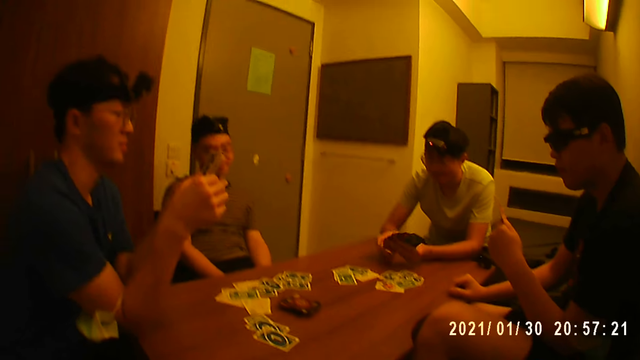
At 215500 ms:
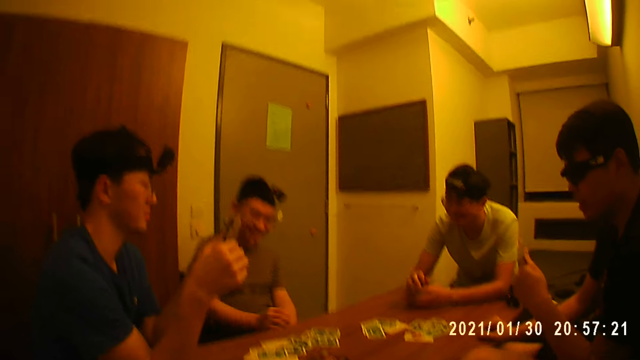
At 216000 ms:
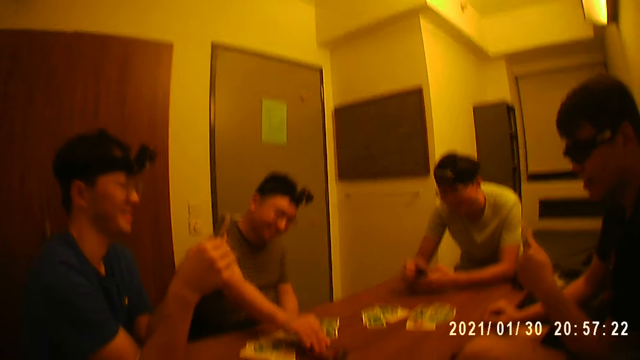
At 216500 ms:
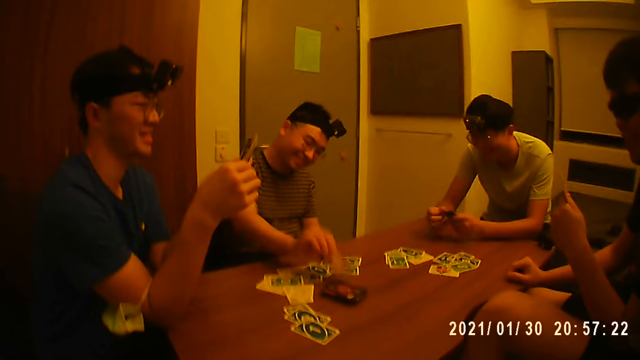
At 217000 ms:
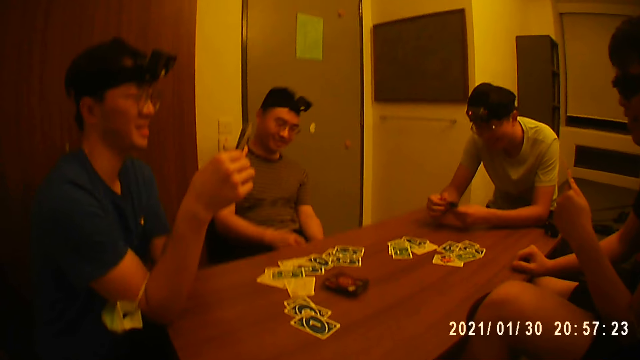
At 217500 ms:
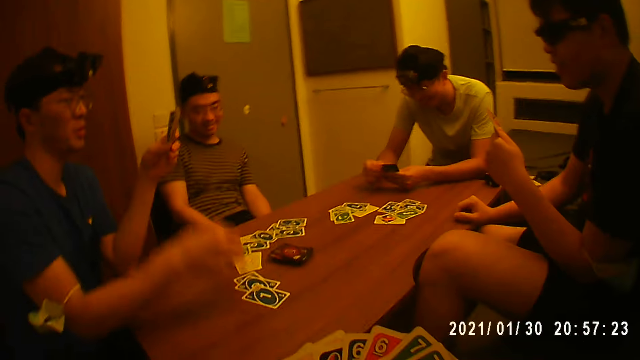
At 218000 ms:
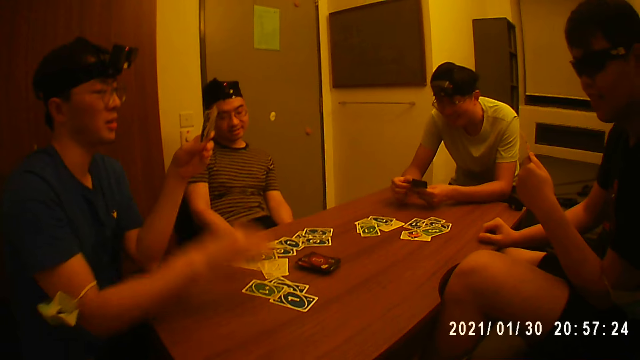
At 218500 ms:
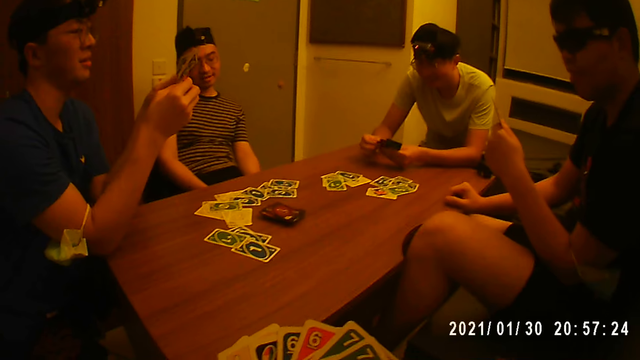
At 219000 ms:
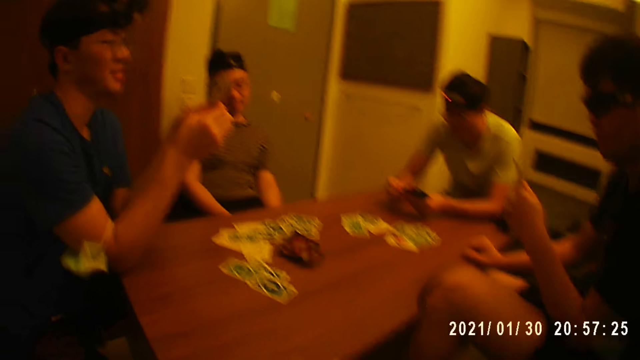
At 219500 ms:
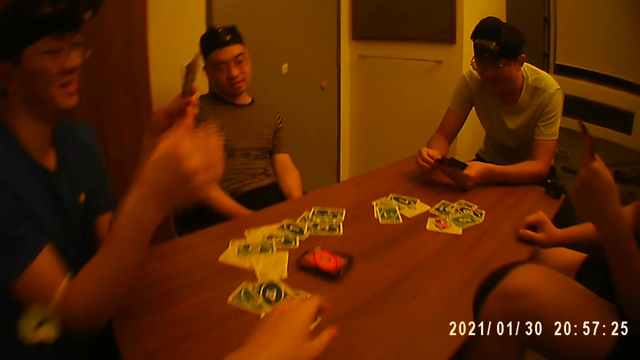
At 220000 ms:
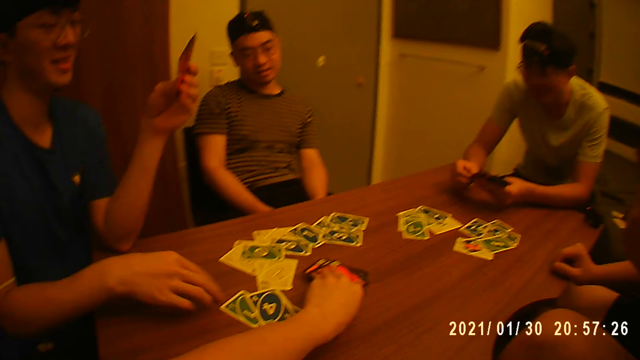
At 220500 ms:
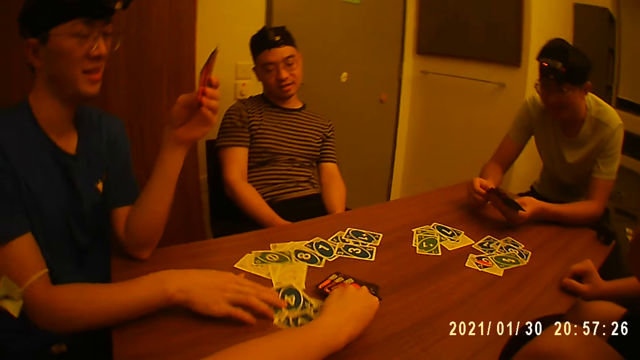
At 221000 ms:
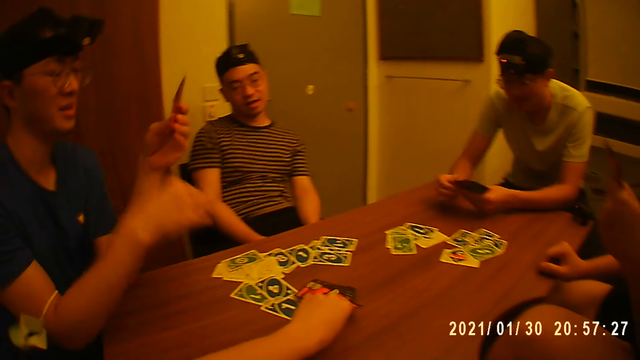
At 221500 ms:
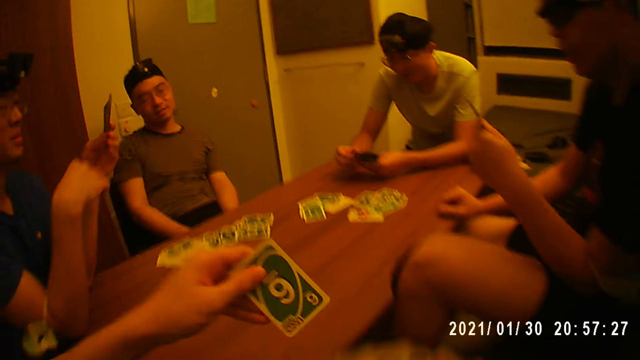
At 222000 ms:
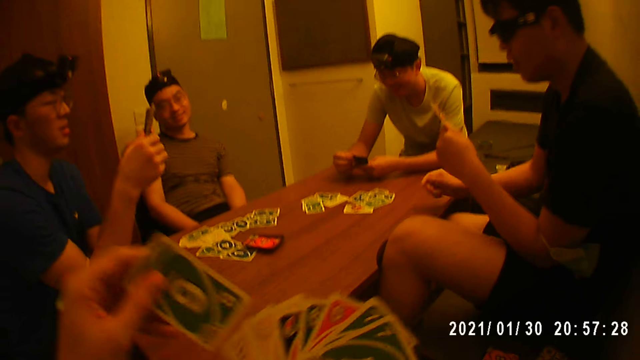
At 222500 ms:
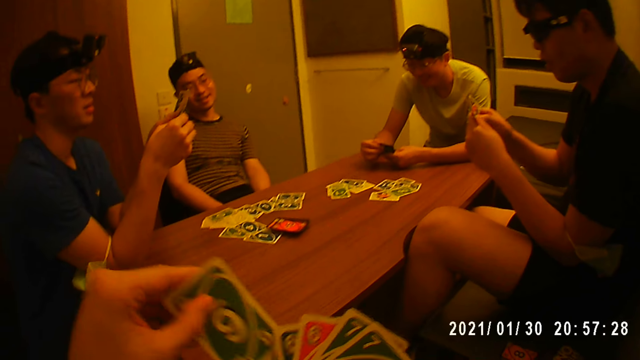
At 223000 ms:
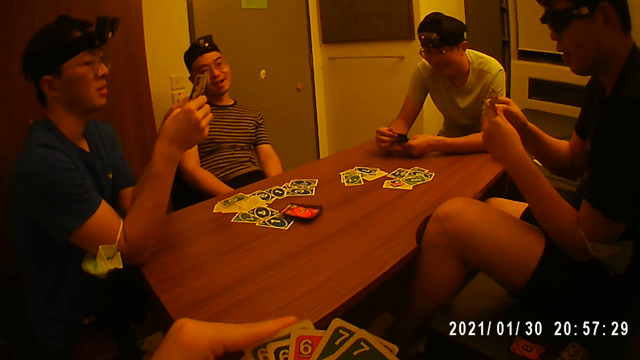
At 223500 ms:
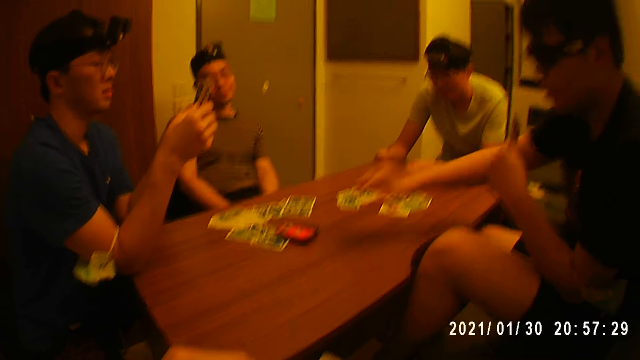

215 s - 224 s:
A player picks a card from the stack of cards on the table with his right hand. The camera wearer picks a card from the stack of cards on the table with his left hand. A person moves the cards. The camera wearer picks a card. Another player picks a card from the stack of cards on the table with his right hand.

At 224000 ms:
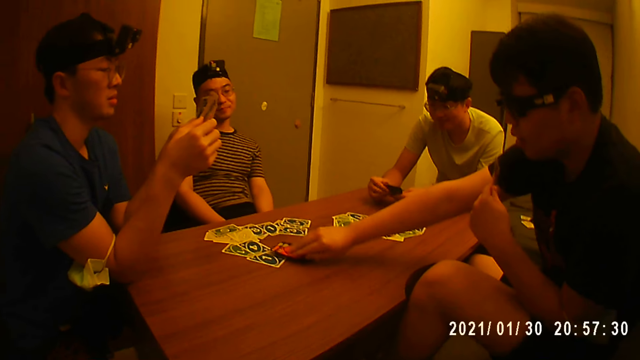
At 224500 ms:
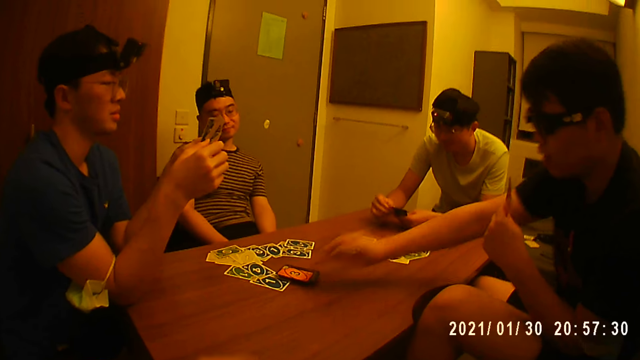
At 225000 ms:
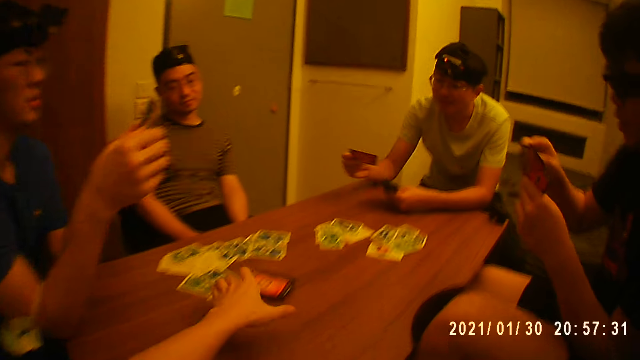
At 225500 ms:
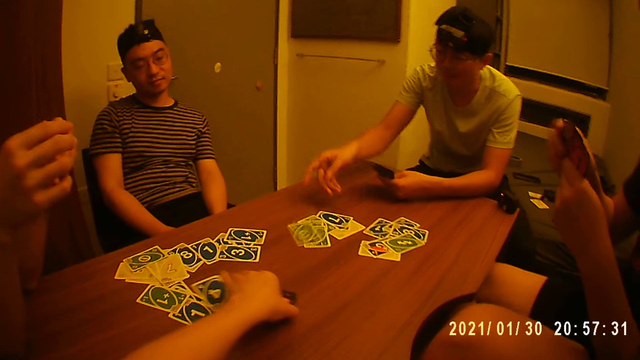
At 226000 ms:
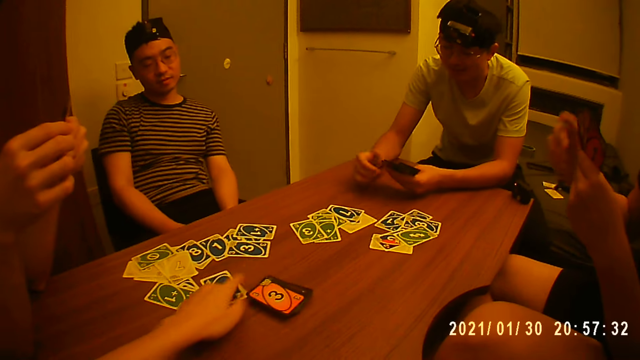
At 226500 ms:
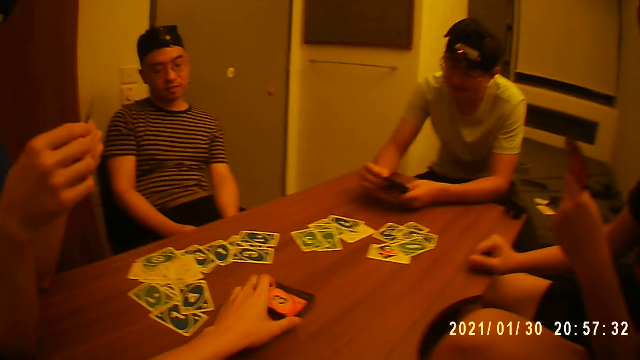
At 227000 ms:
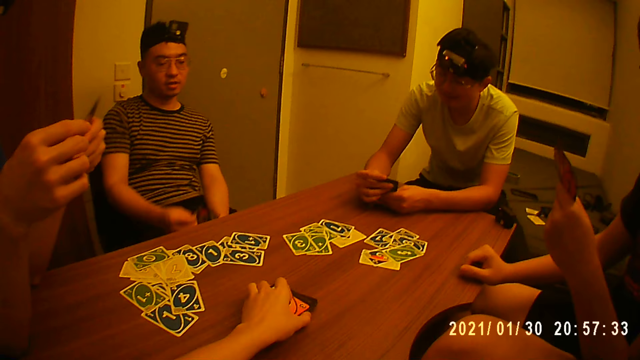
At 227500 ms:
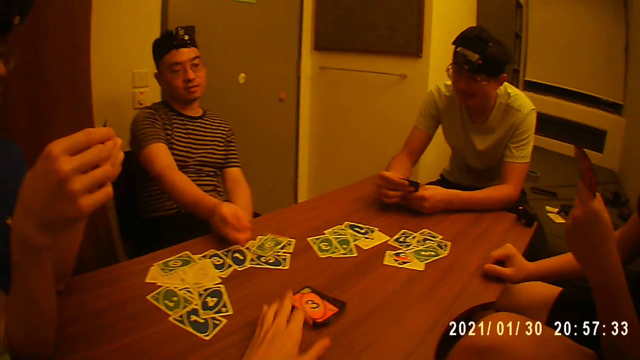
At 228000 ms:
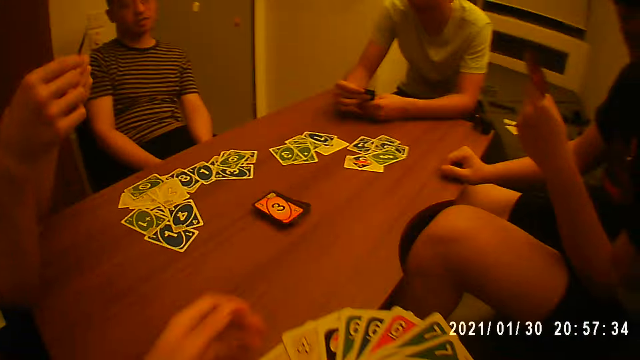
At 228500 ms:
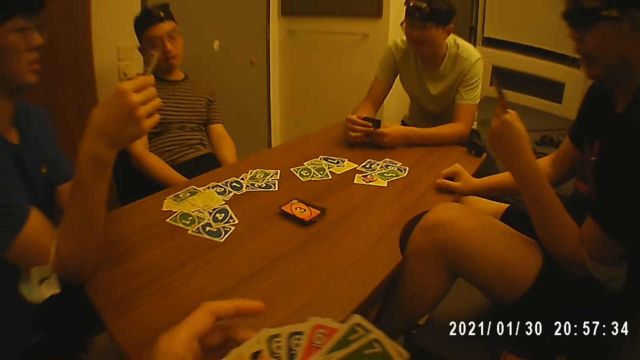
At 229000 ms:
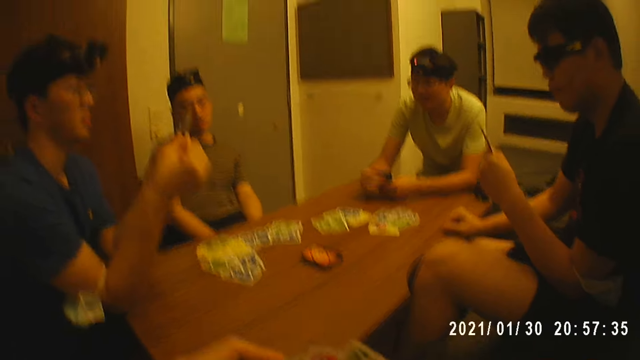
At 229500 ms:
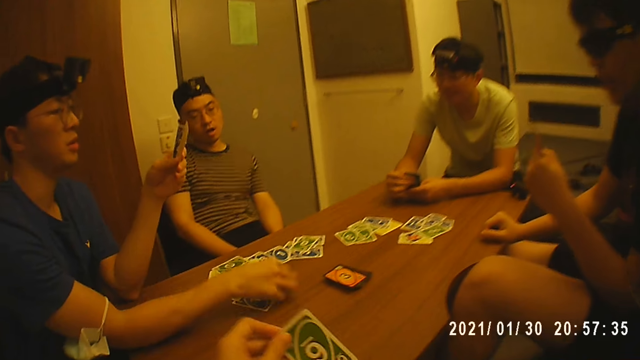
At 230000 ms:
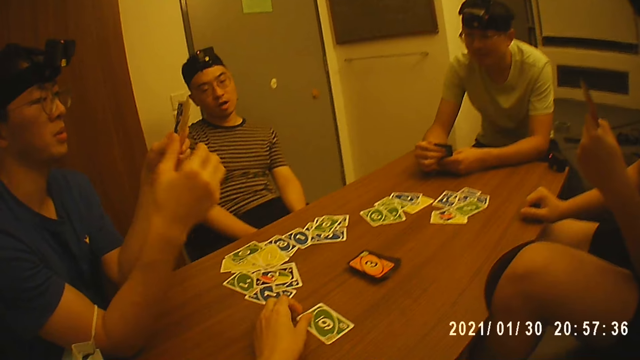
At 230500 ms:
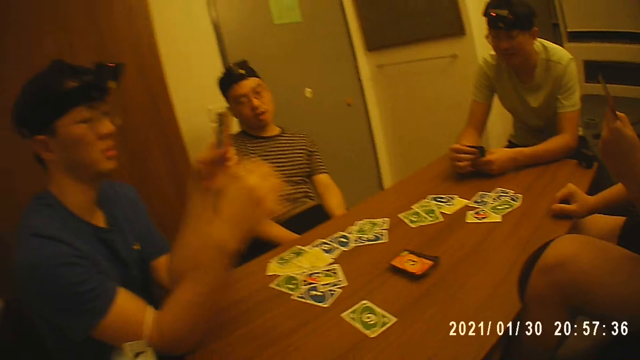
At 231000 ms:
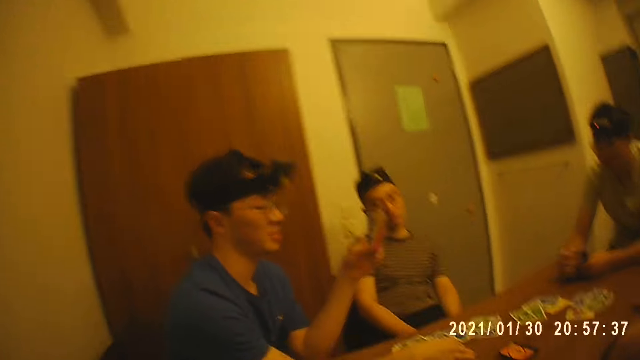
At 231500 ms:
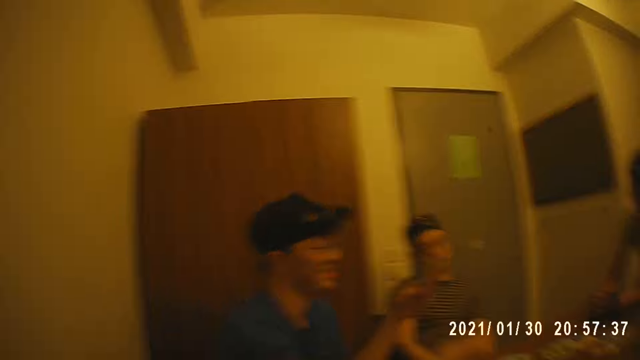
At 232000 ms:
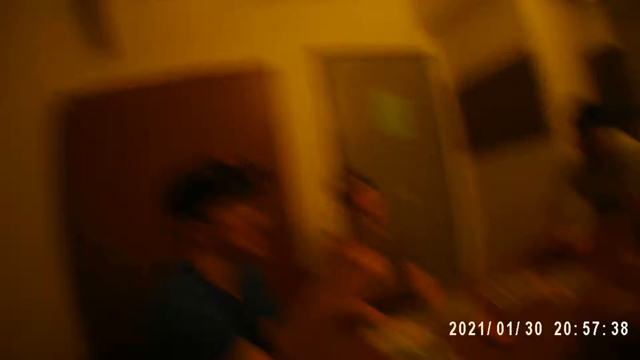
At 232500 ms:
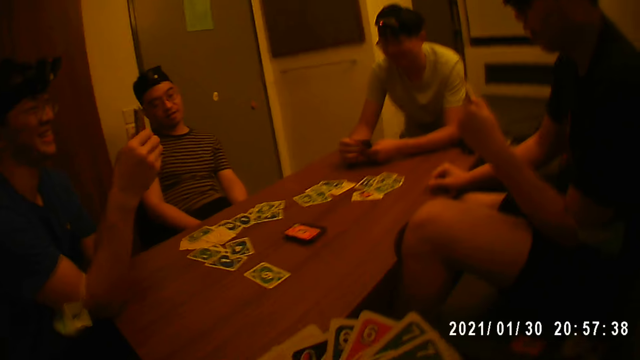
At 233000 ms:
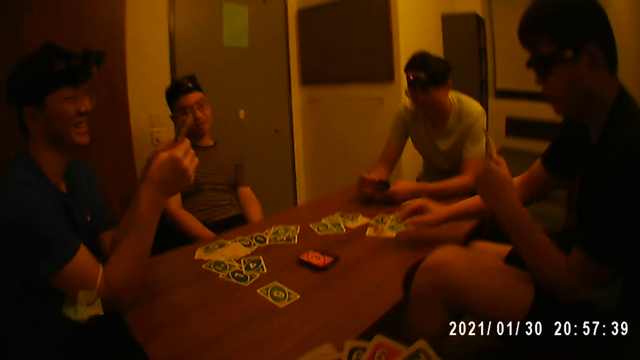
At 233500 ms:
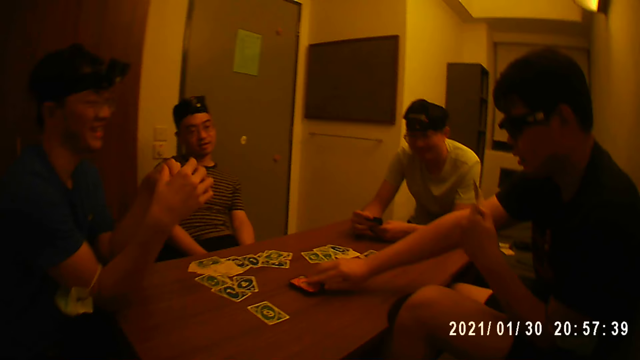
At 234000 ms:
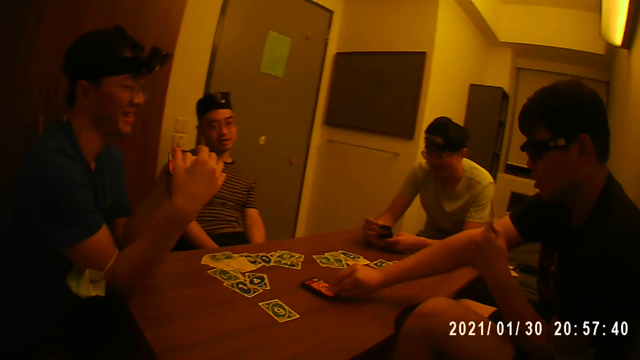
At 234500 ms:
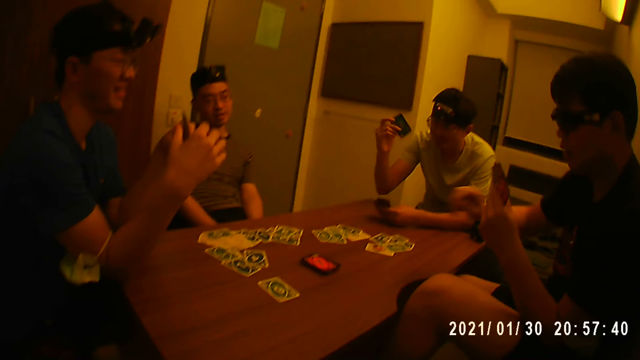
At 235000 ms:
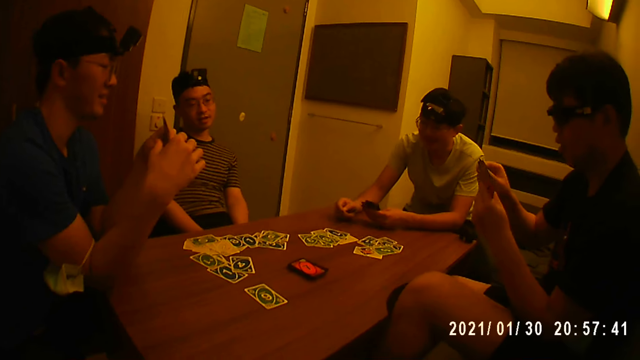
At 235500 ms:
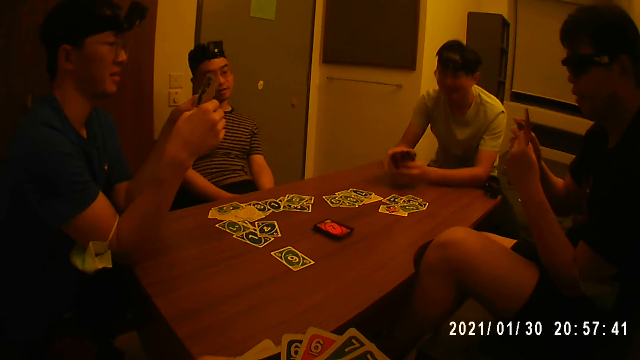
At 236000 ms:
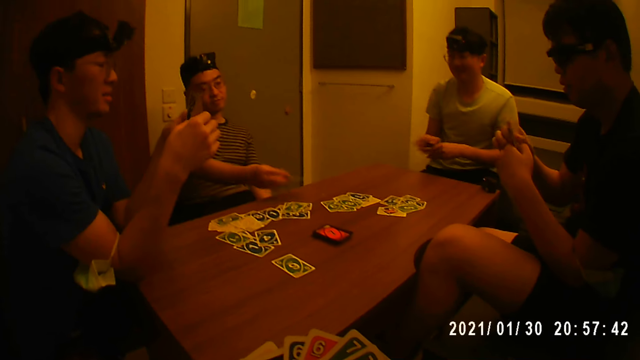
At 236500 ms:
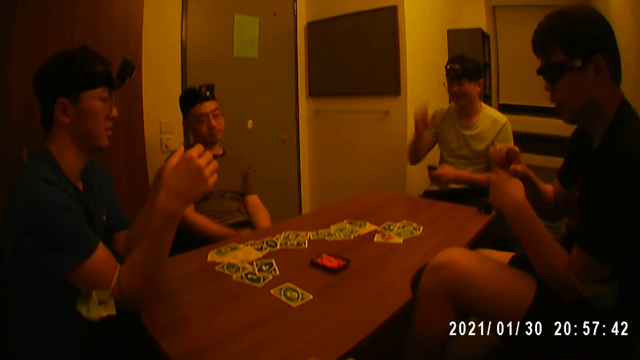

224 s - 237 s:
The camera wearer adjusts the cards on the table with his left hand. A player places a card on the table with his right hand. Another player places a card on the table with his right hand. A third player places a card on the table with his right hand. The camera wearer places a card on the table with his right hand. A fourth player picks a card from the stack of cards on the table with his right hand. The first player places a card on the table with his right hand. The second player places a card on the table with his right hand.
